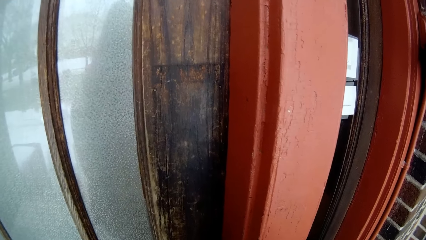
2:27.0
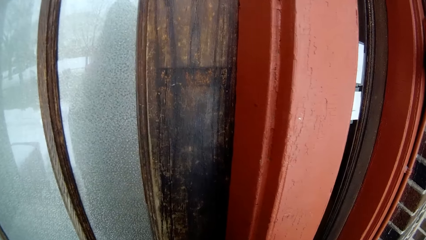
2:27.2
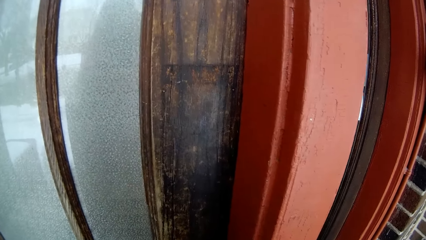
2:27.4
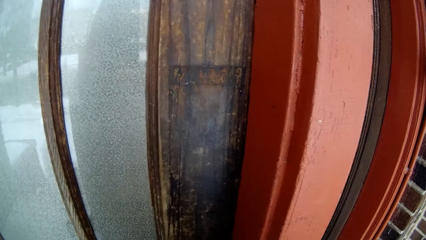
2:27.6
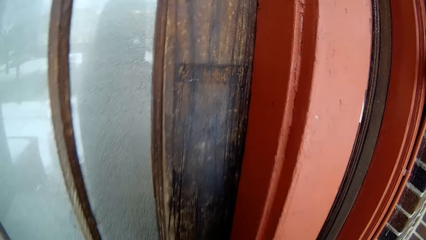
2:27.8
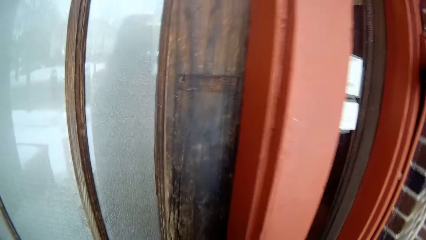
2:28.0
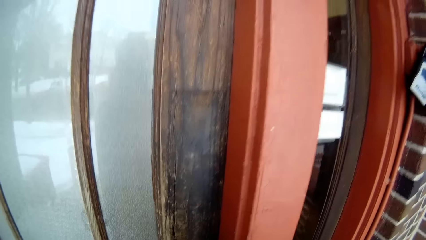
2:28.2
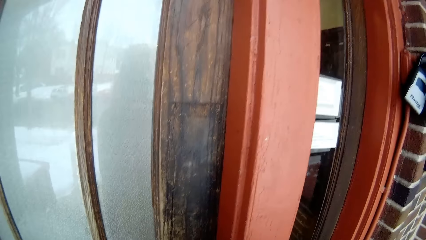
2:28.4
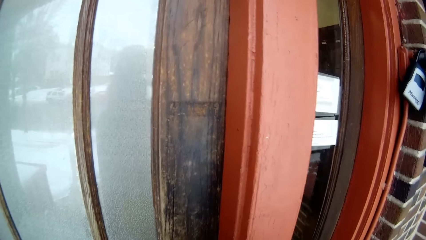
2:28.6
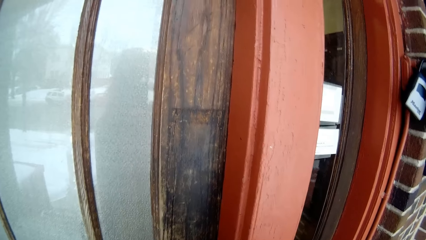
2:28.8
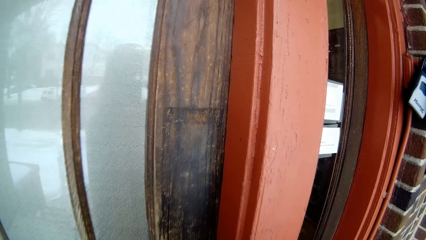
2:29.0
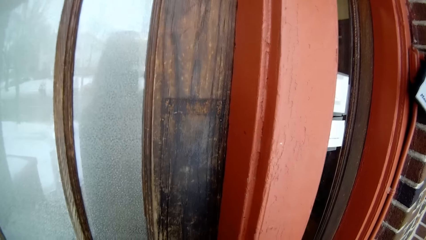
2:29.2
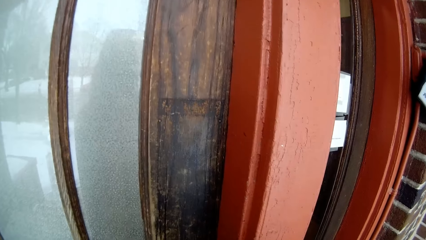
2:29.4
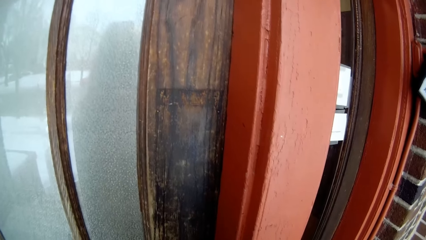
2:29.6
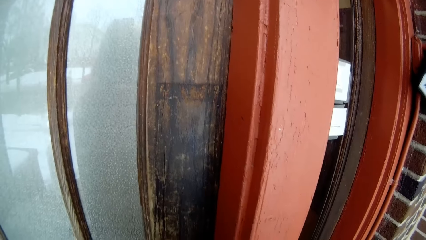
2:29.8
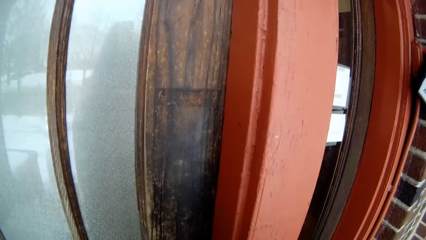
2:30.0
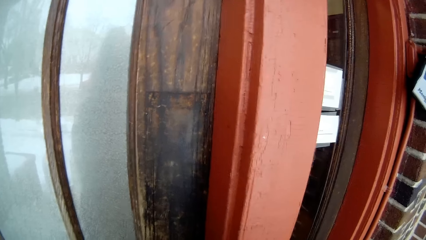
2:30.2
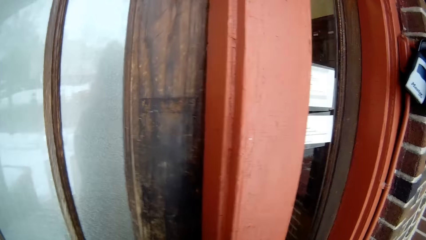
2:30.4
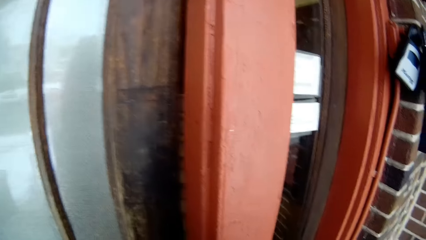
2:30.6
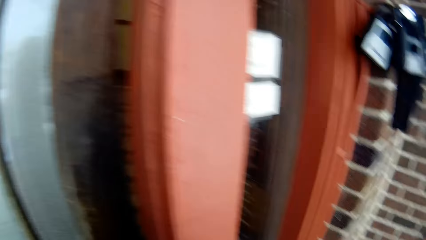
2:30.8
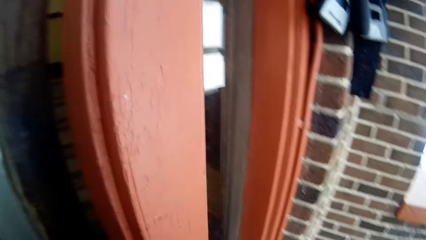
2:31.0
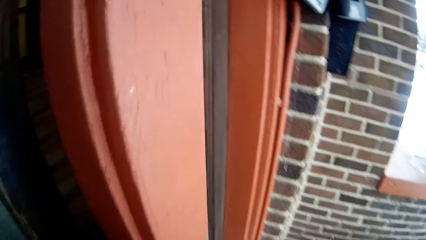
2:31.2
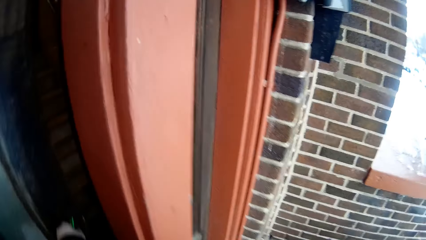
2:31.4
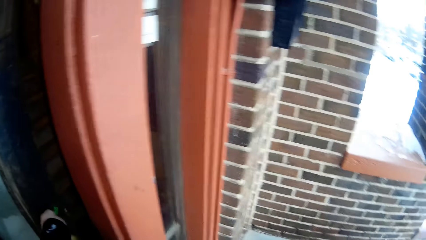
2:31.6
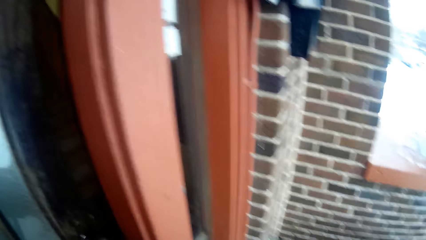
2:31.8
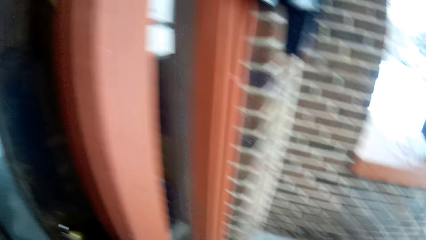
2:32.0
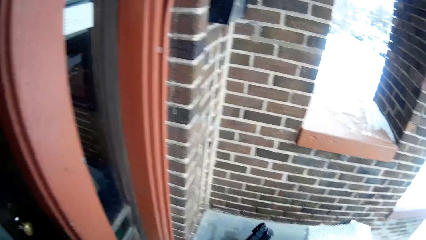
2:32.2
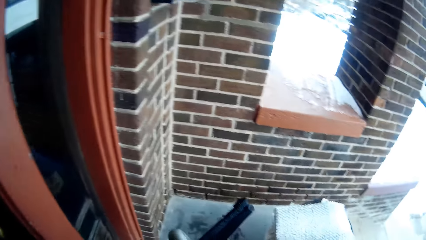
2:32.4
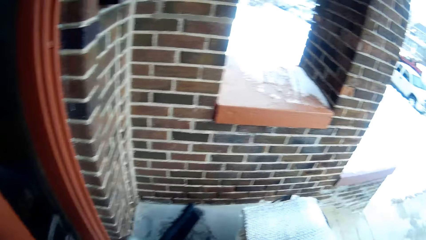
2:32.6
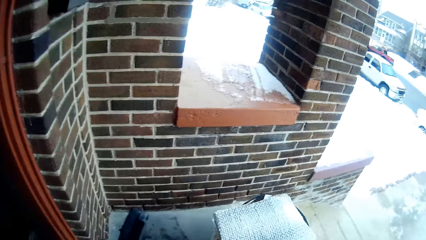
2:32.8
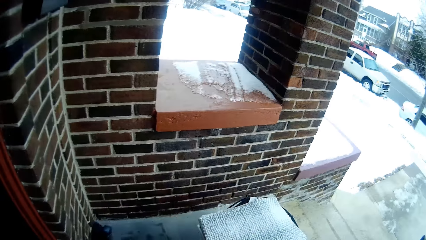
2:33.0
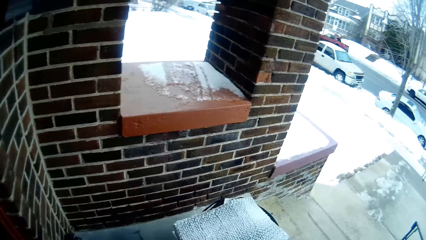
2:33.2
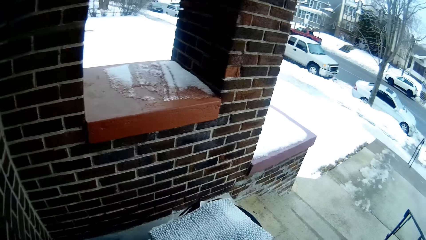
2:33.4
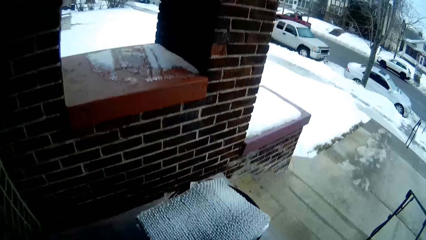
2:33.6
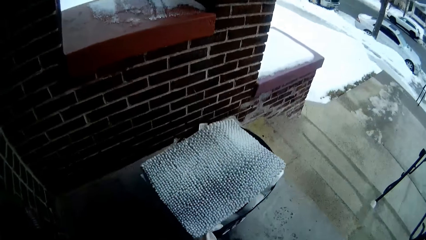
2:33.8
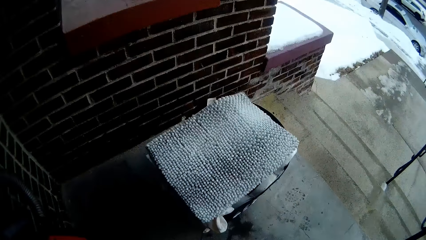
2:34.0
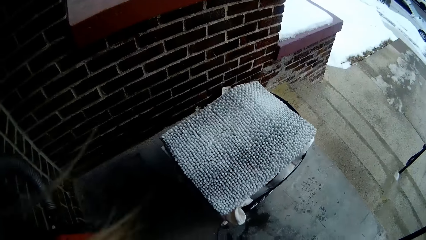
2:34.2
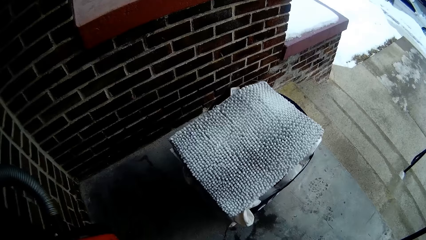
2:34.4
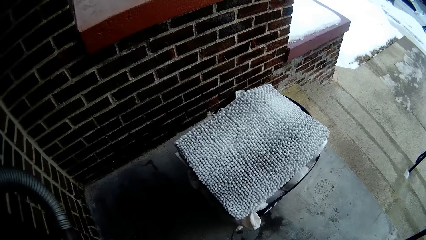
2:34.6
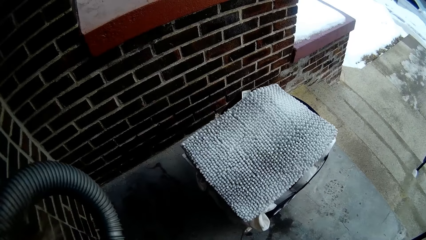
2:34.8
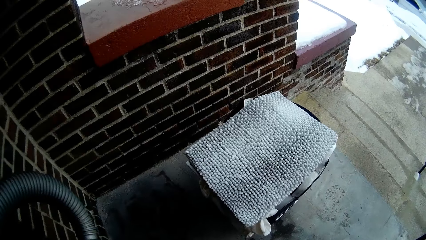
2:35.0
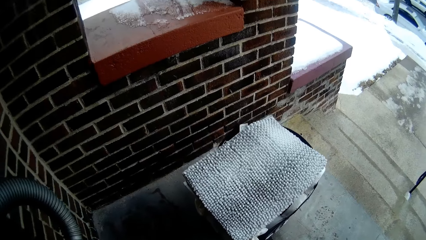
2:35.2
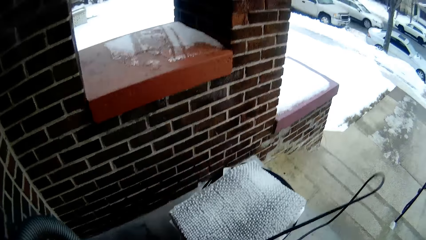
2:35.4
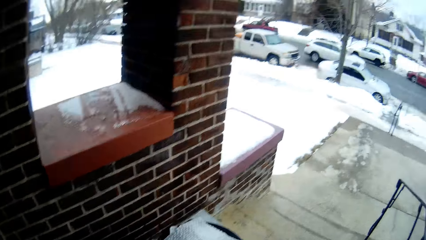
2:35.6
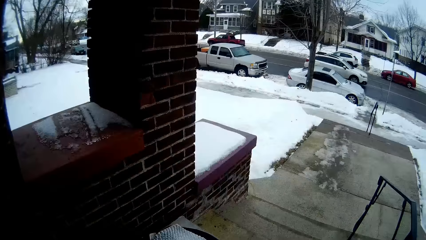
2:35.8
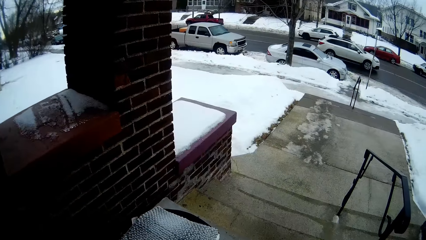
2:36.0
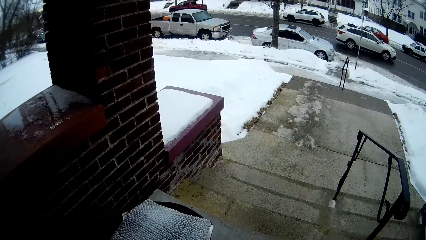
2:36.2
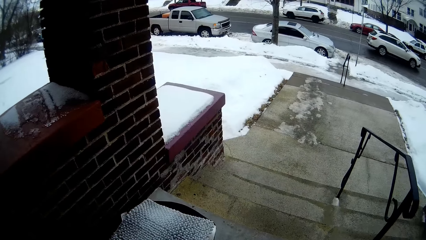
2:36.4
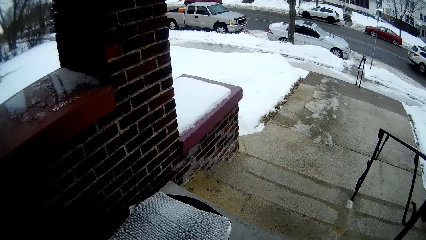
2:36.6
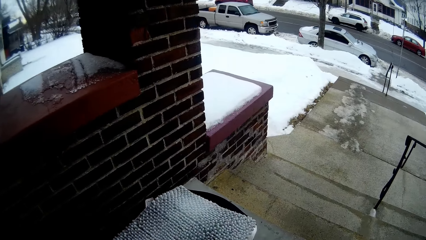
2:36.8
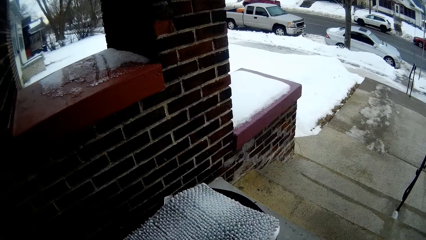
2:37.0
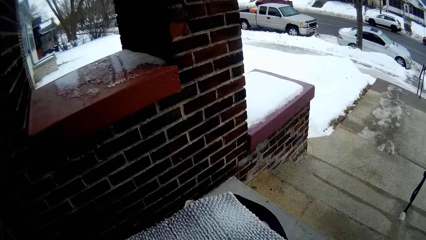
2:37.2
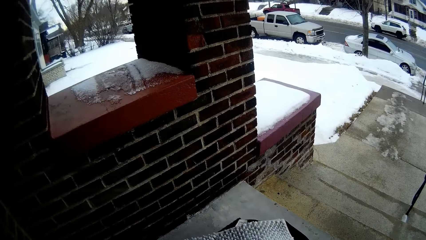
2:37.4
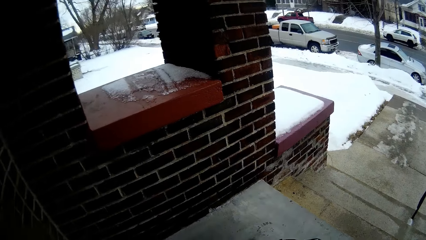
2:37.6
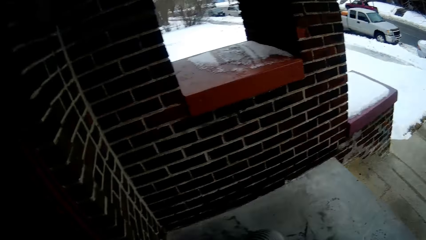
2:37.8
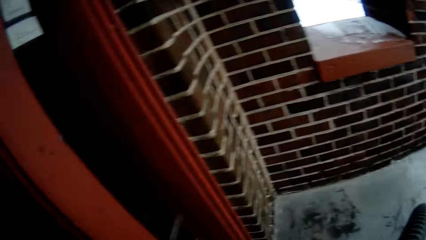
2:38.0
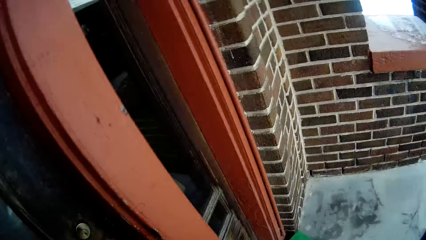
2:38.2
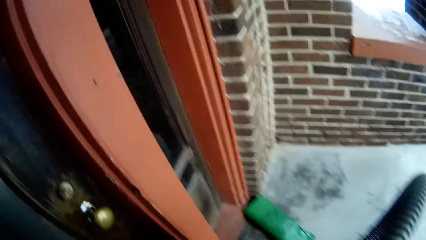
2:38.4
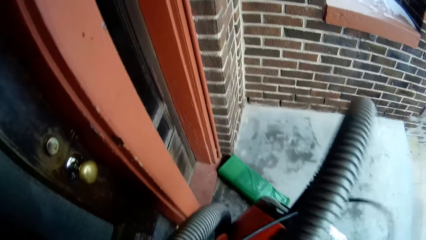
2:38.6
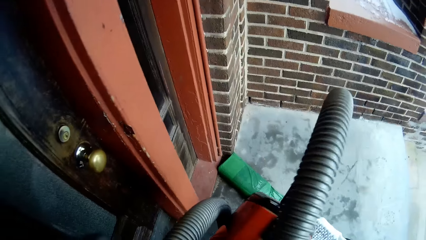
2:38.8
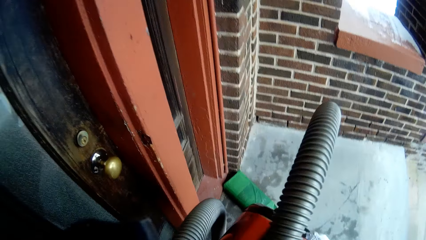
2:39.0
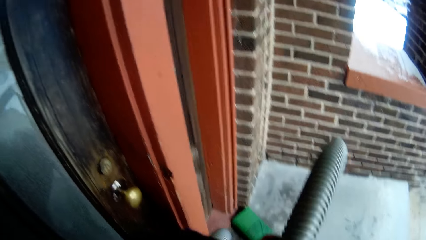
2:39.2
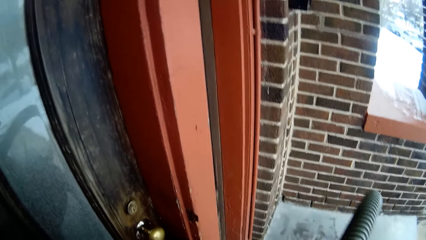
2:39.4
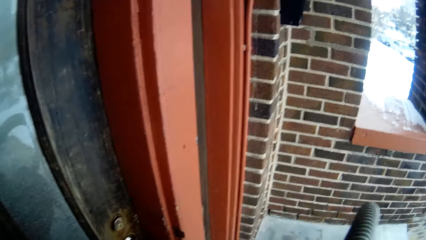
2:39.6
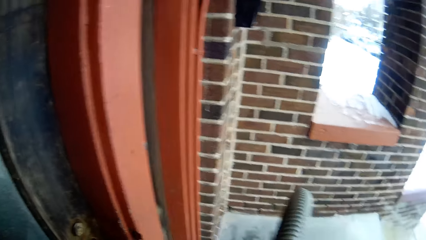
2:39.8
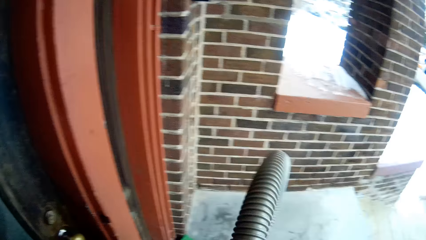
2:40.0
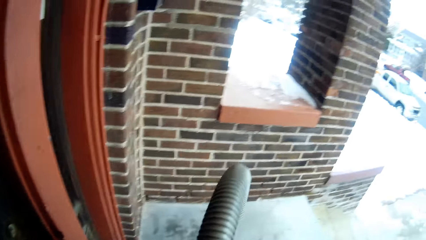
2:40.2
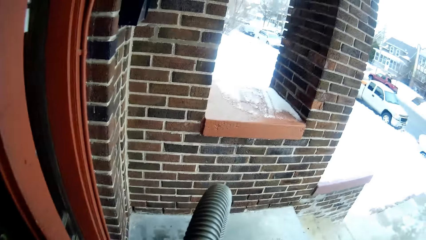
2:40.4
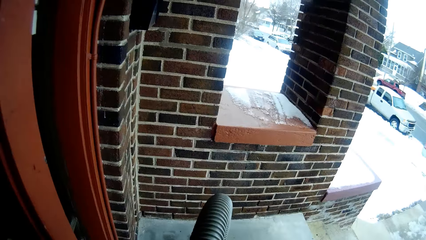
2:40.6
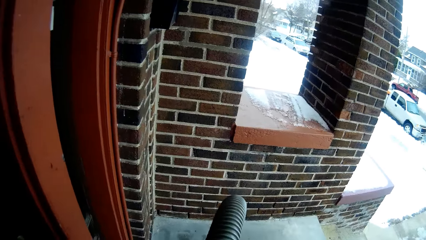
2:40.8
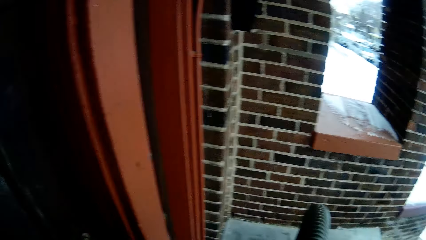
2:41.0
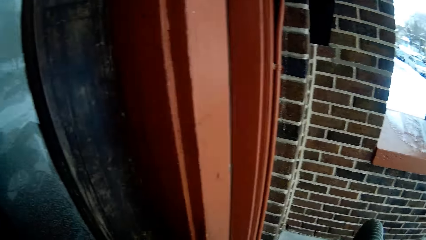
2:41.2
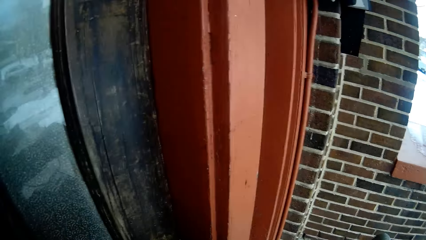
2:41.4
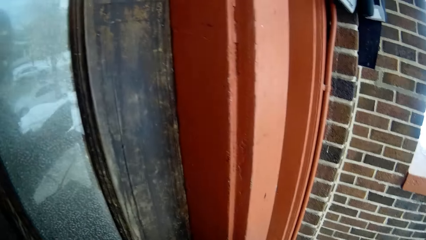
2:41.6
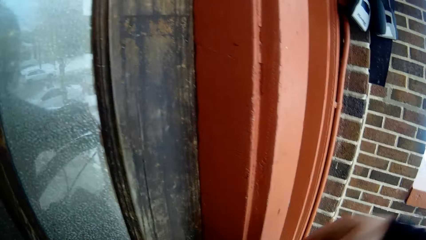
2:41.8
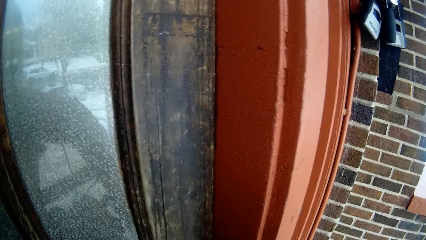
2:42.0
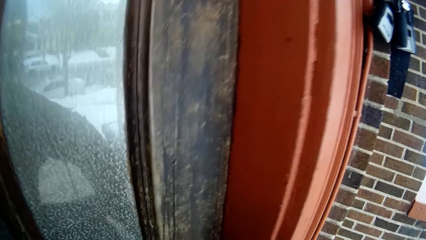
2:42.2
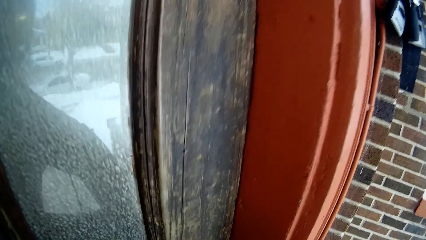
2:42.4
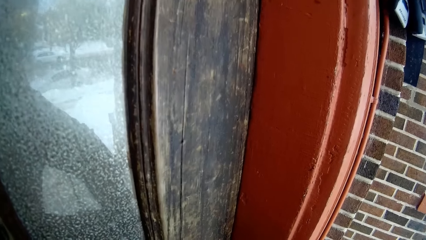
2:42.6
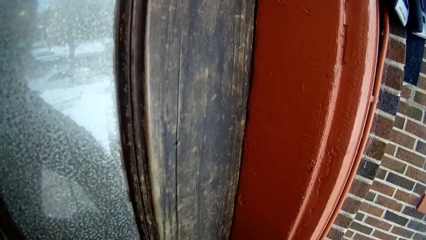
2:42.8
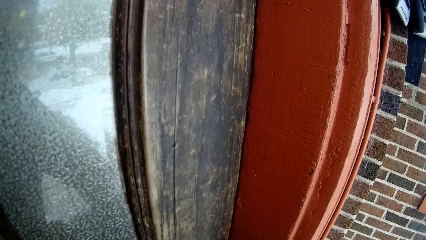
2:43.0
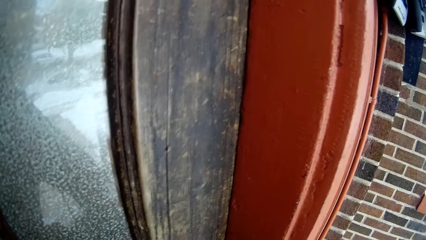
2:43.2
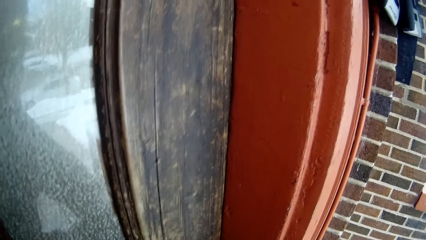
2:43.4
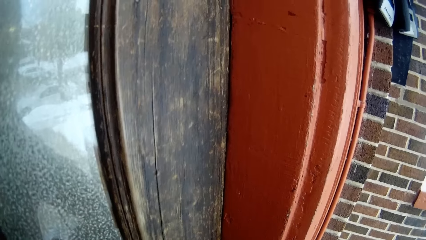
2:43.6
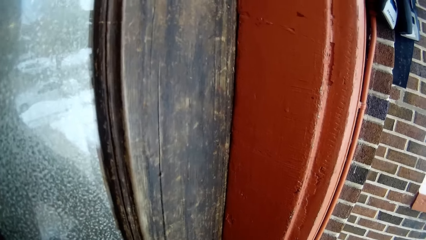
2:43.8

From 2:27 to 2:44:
The camera wearer looks around the veranda. They adjust the items.
